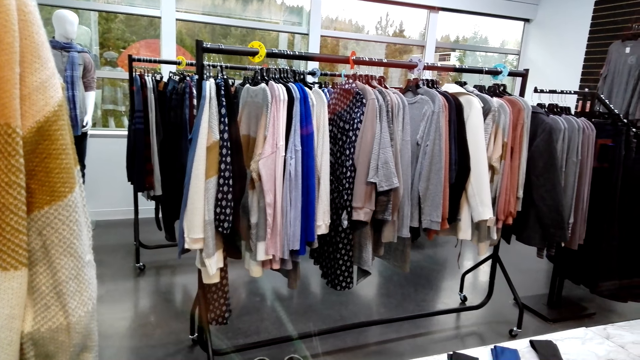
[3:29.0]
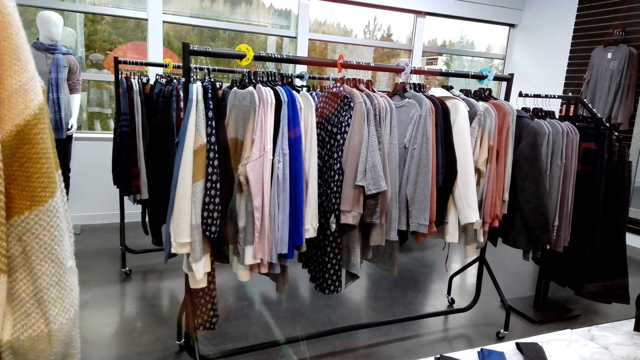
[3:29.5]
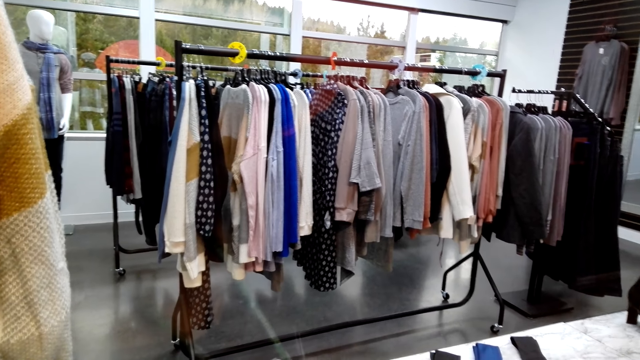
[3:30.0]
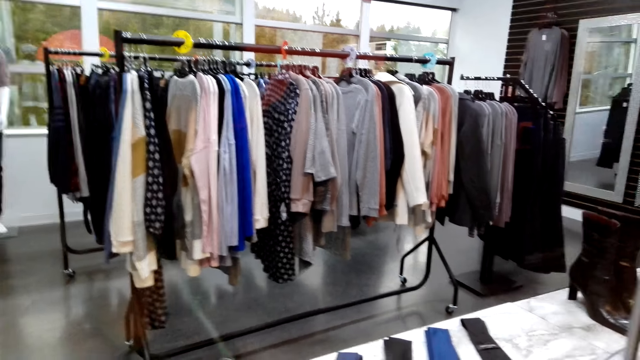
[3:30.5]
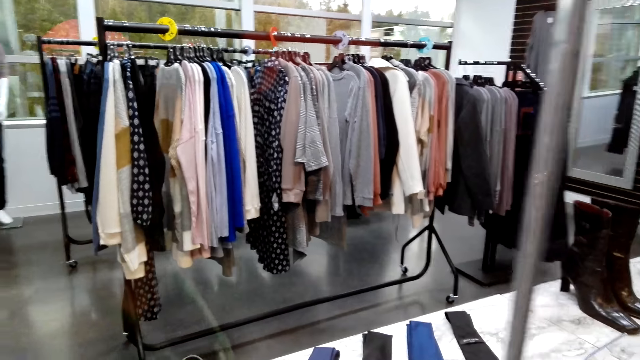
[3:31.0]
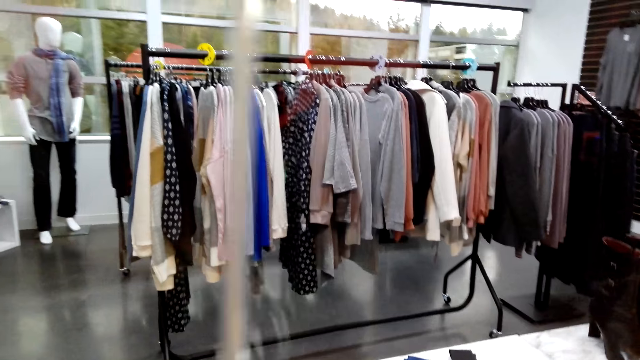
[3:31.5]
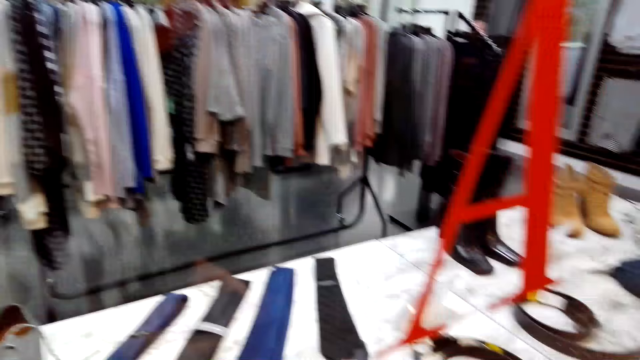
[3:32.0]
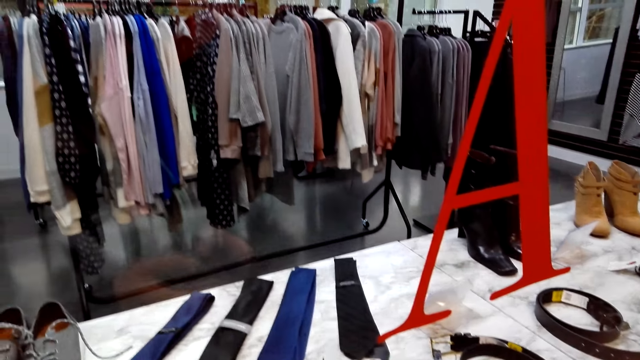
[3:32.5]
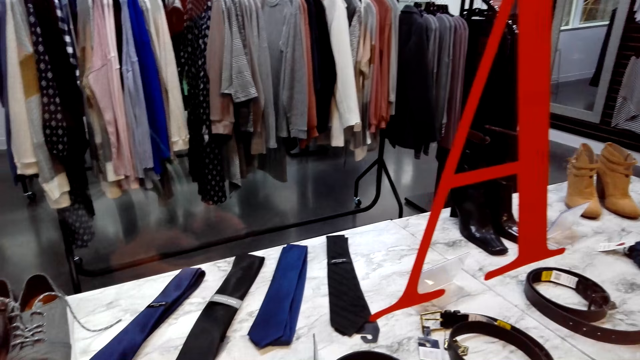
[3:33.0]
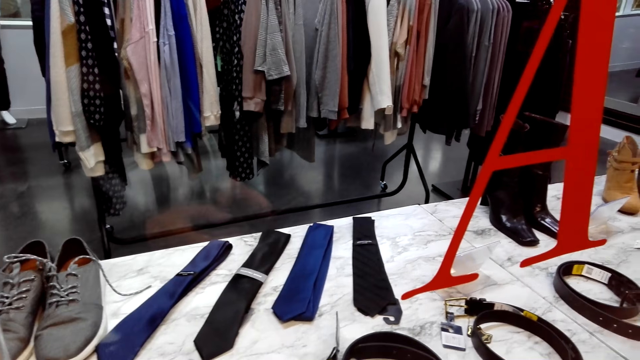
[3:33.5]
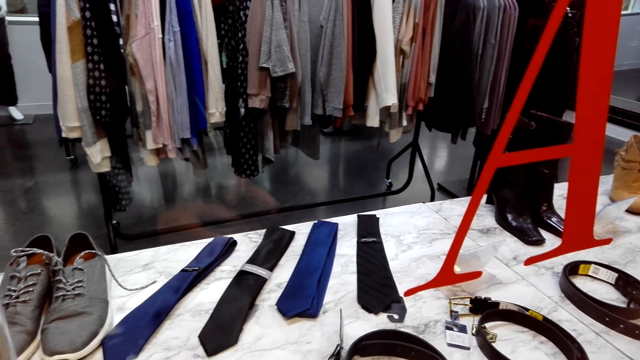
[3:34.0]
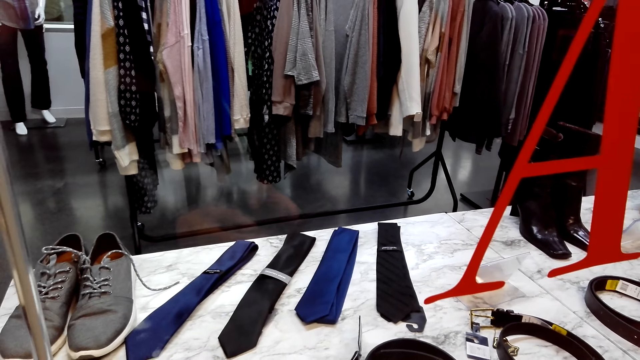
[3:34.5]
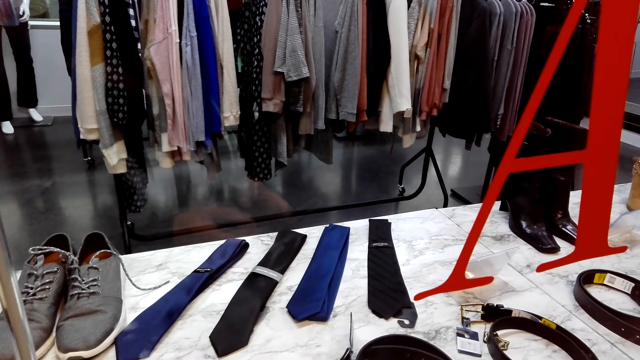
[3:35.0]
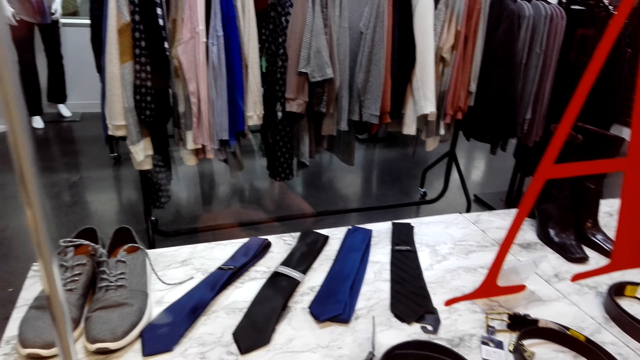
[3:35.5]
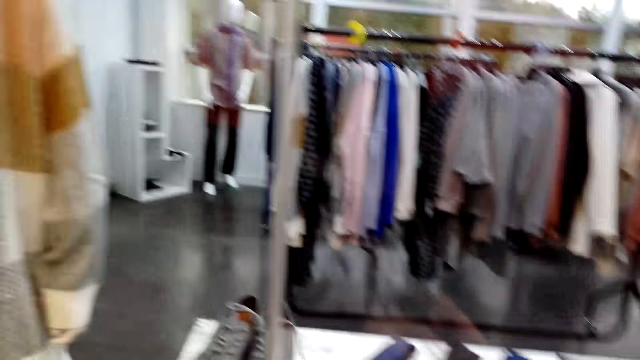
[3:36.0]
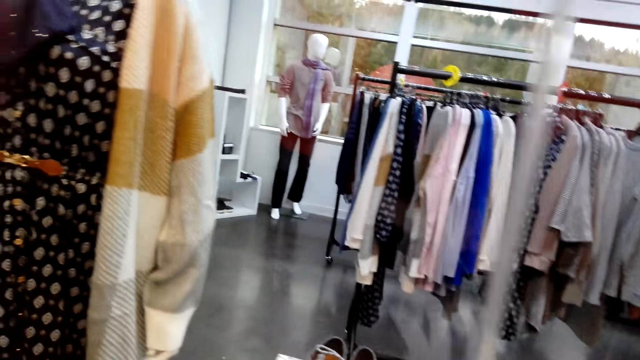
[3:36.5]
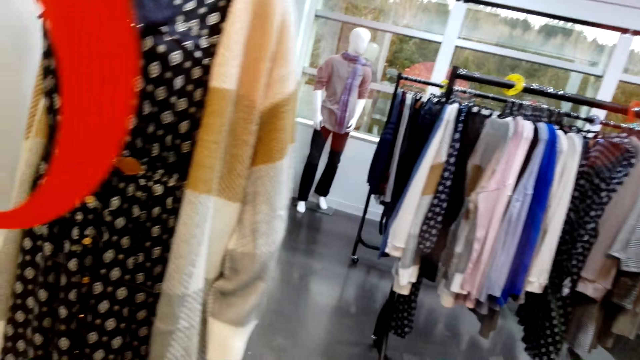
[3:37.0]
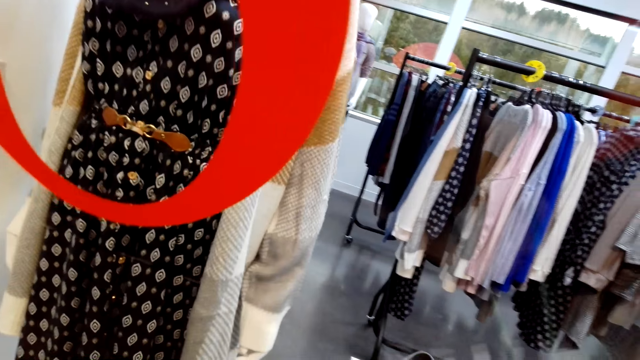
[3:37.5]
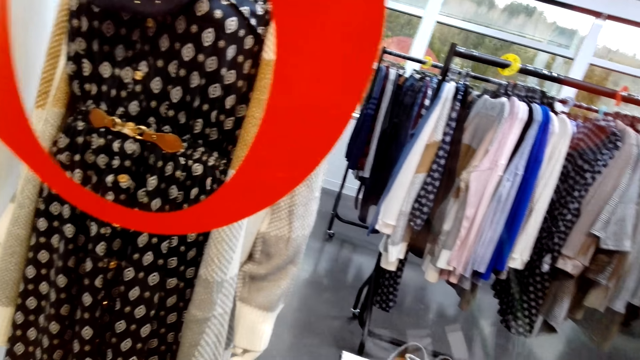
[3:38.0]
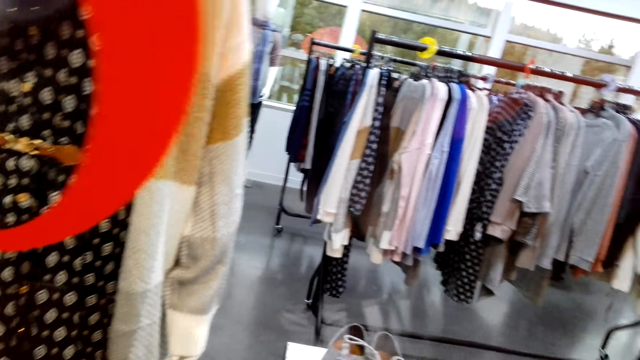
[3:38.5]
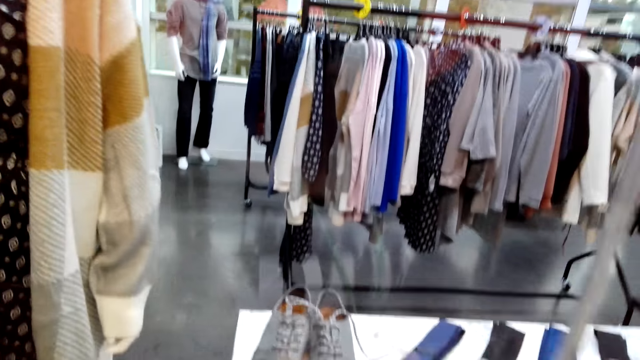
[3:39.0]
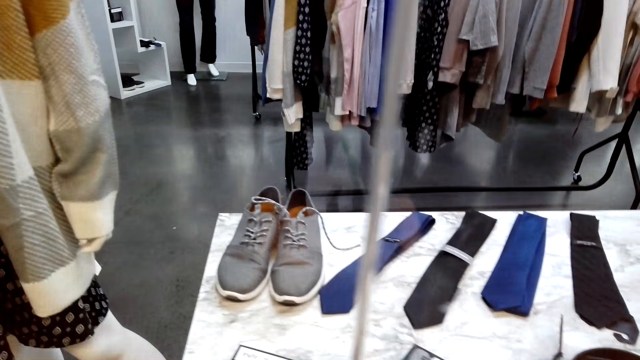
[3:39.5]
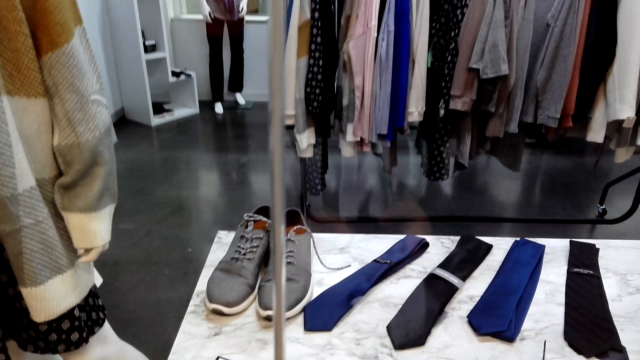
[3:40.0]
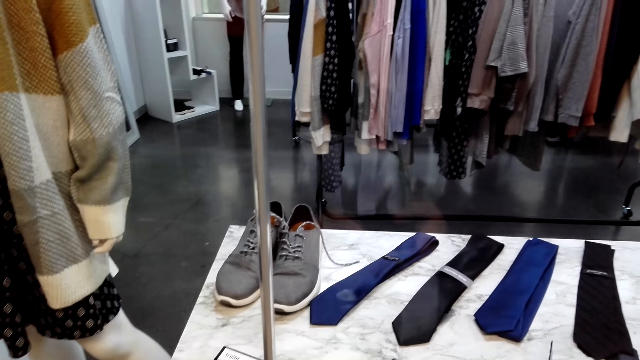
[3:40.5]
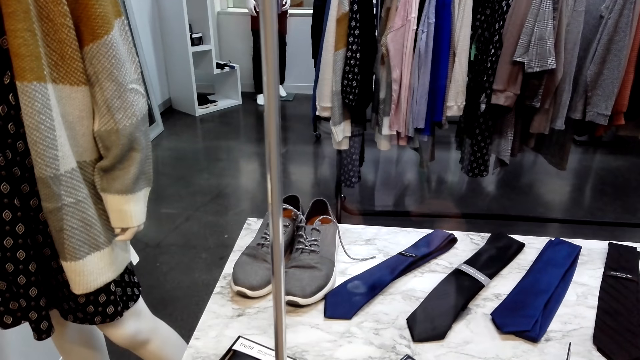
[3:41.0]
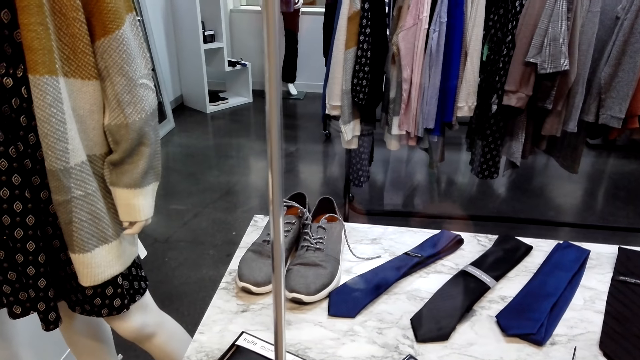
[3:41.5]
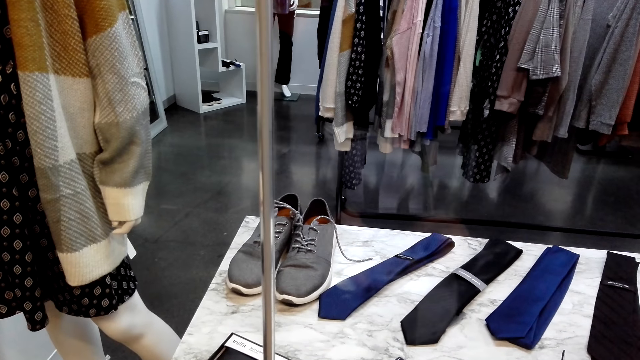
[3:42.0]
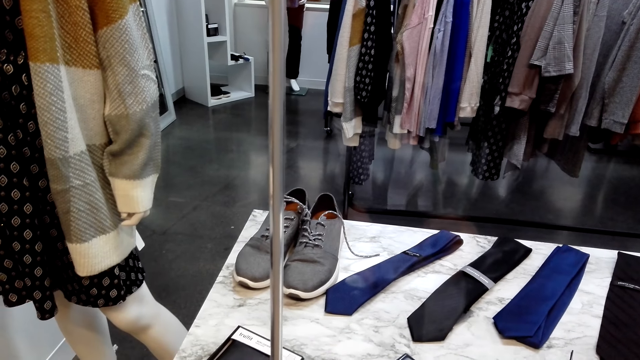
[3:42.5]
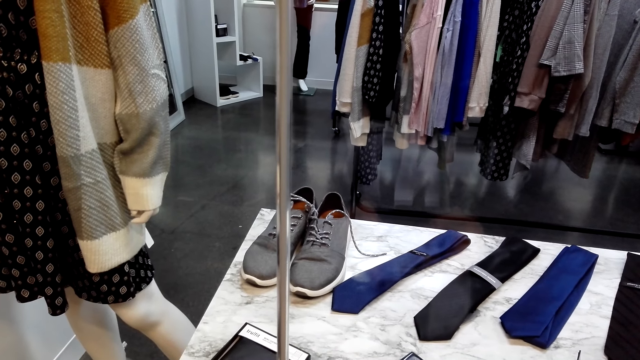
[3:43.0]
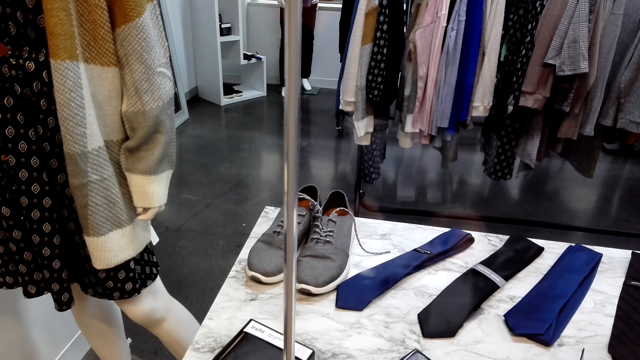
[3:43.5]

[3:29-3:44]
The camera wearer looks around. They stare at the cloth on the dummy. They stare at the shoes.

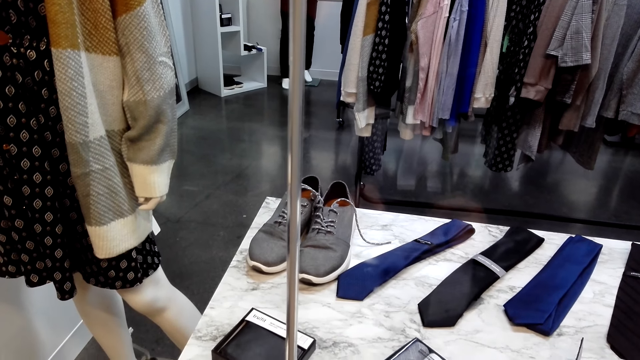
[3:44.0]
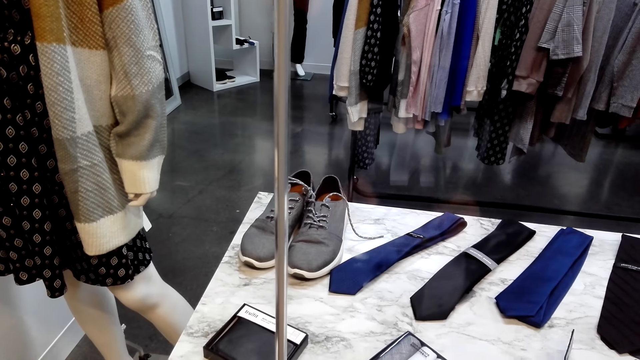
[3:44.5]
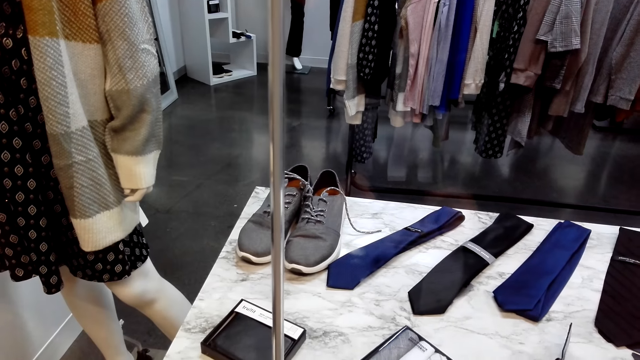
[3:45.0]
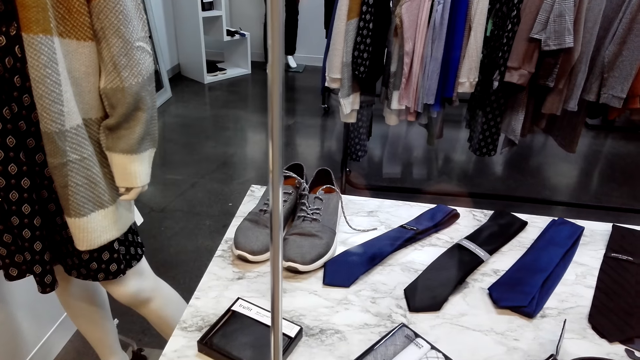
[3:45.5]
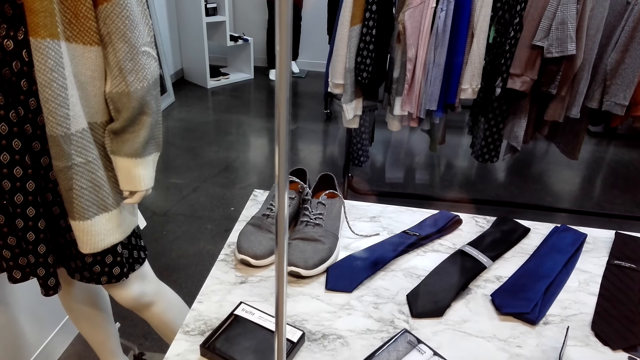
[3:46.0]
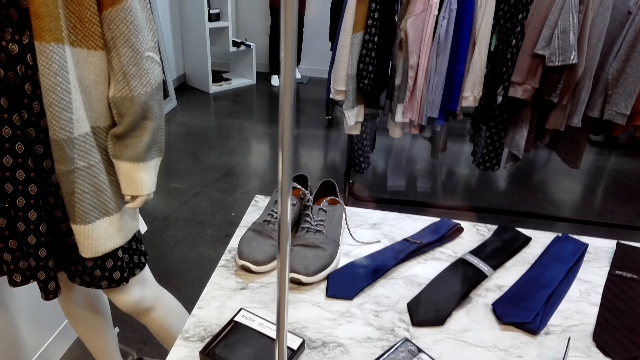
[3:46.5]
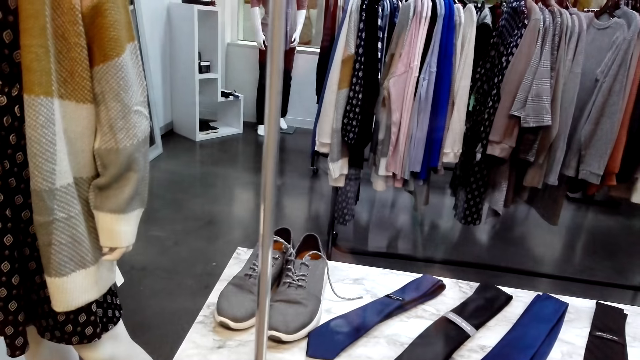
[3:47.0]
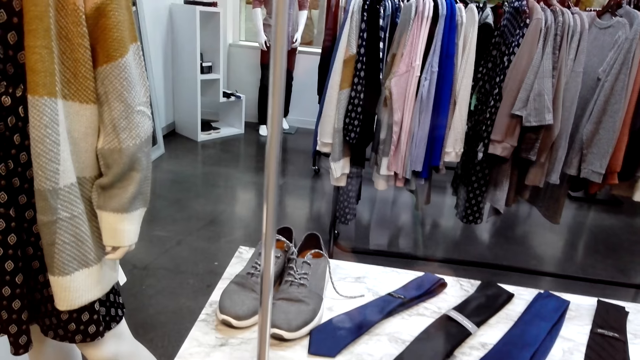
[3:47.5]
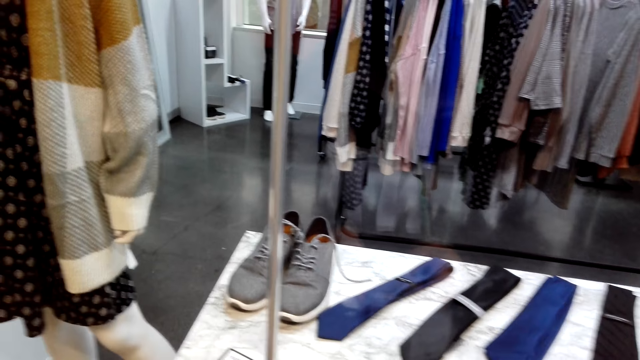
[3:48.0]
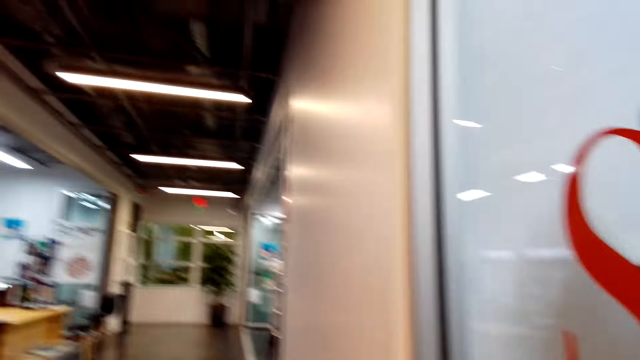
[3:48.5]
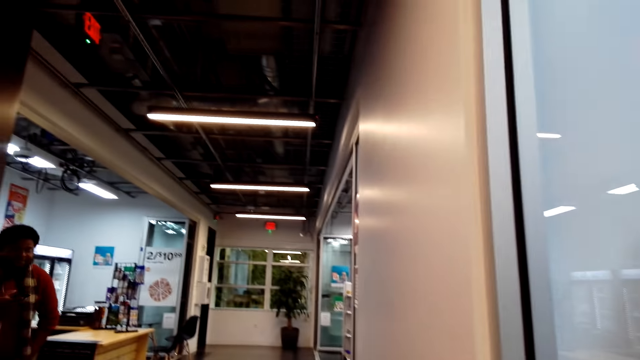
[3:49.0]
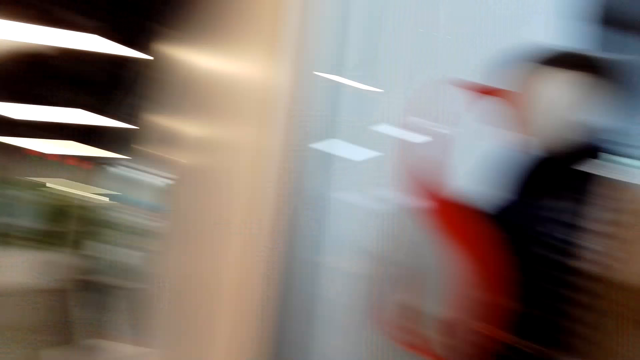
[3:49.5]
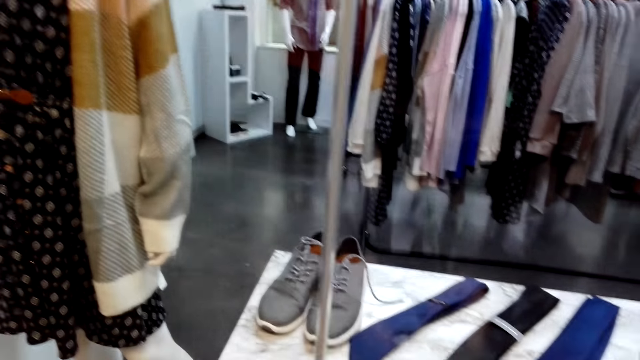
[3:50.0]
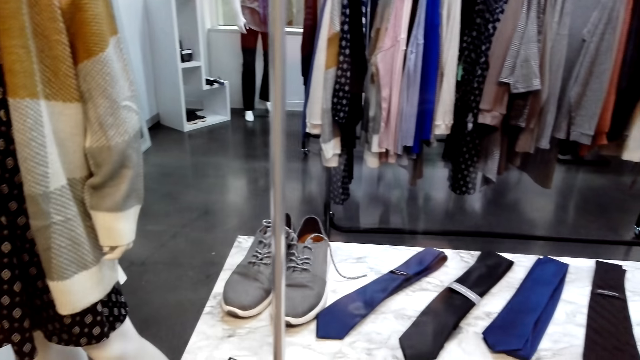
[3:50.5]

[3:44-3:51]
The camera wearer converses. A man moves around.
